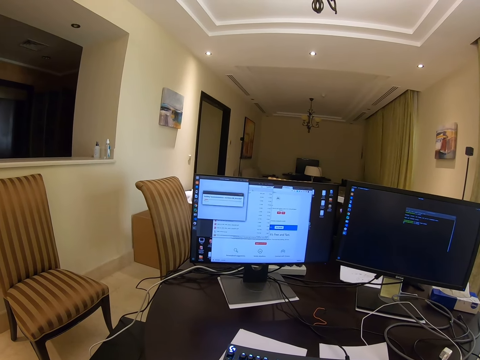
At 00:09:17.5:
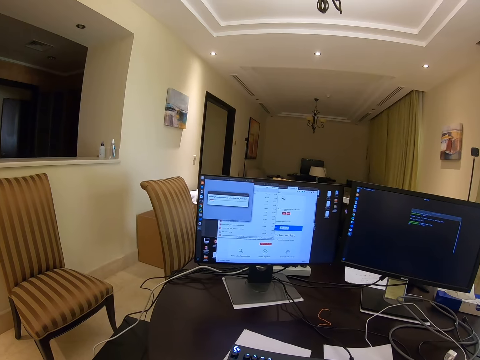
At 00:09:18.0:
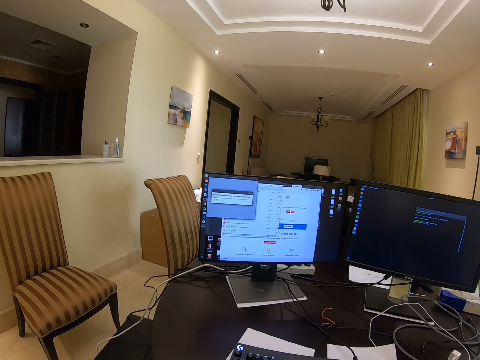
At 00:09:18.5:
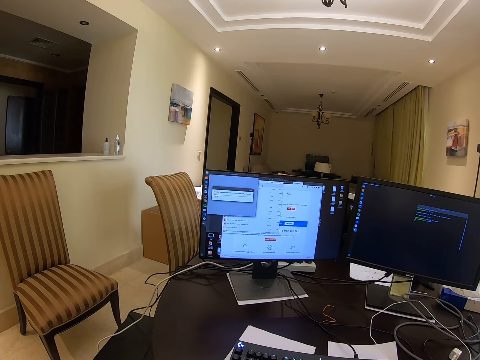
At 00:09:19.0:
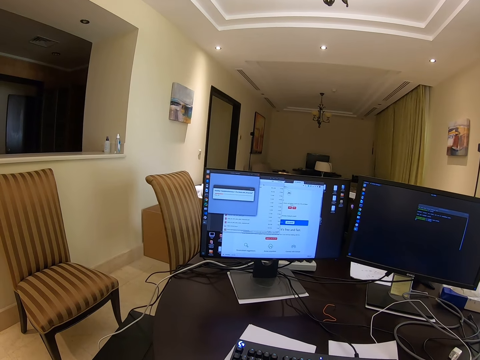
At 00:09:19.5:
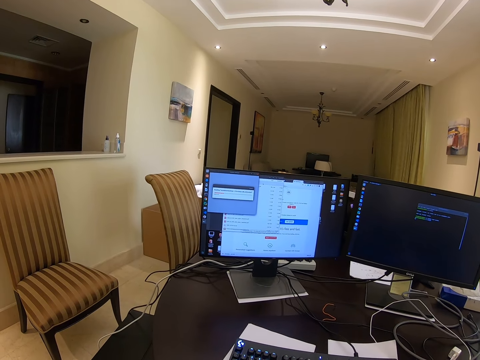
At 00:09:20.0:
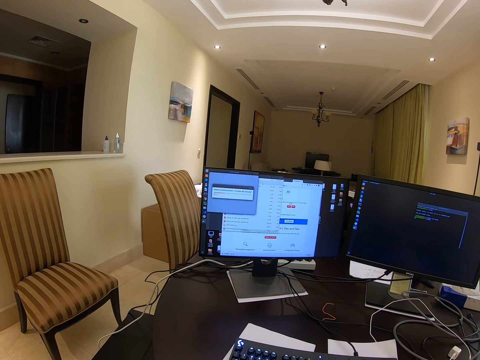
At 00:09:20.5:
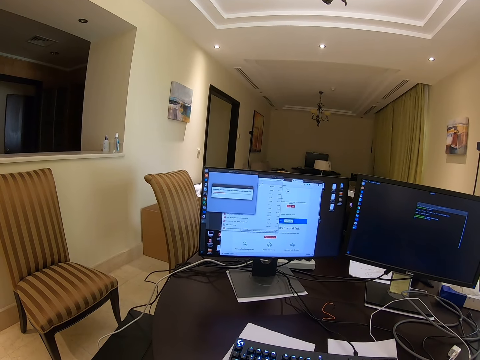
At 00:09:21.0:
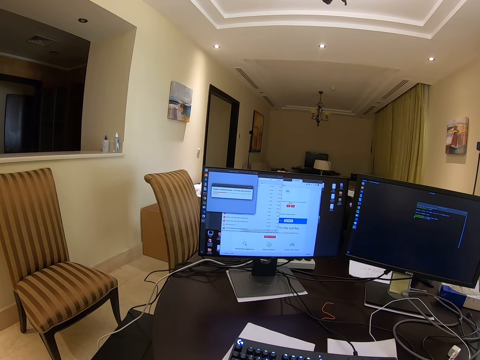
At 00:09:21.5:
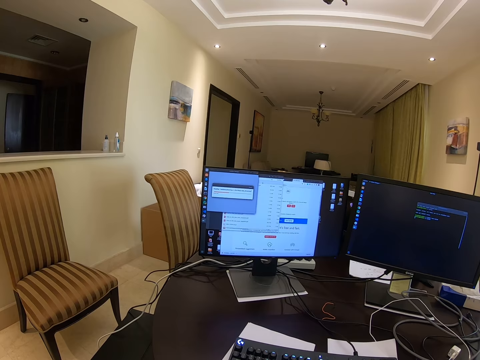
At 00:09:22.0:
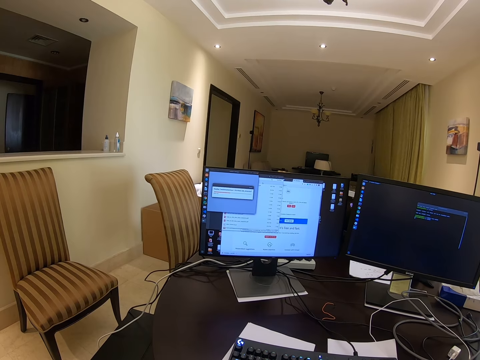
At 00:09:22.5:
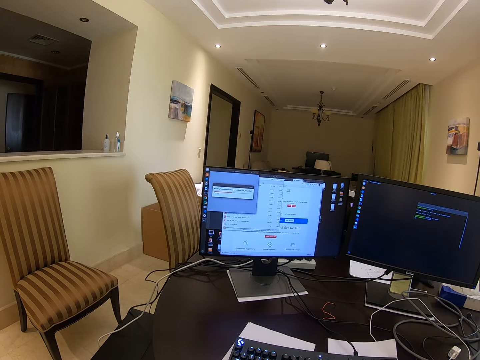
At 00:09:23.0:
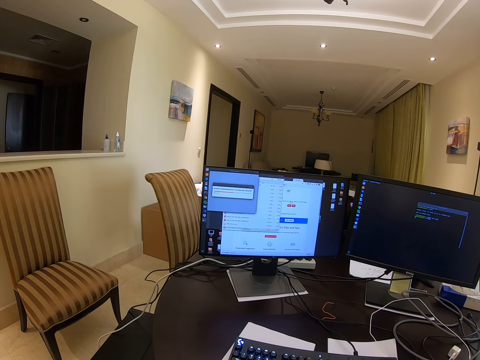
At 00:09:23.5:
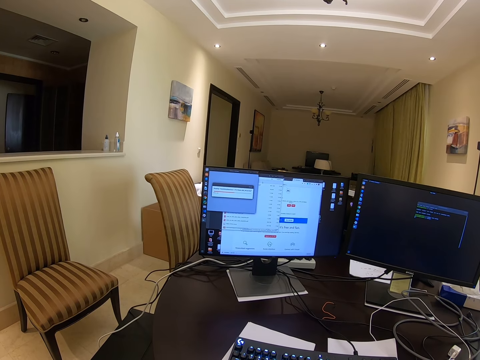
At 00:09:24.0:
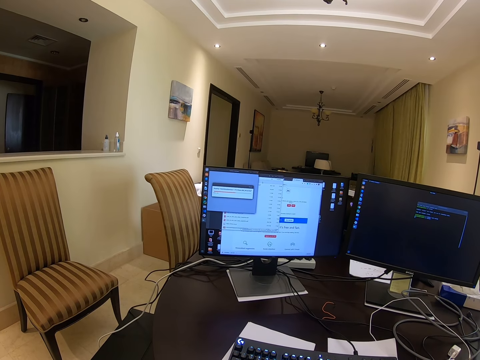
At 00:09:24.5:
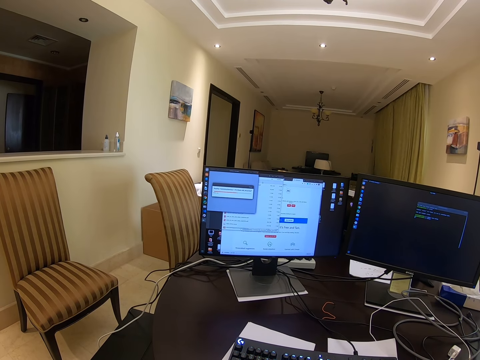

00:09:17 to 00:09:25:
The camera wearer scrolls on the desktop on the table.

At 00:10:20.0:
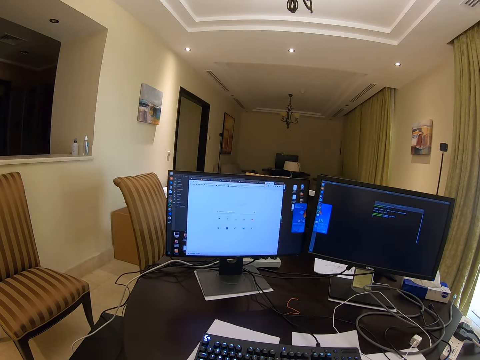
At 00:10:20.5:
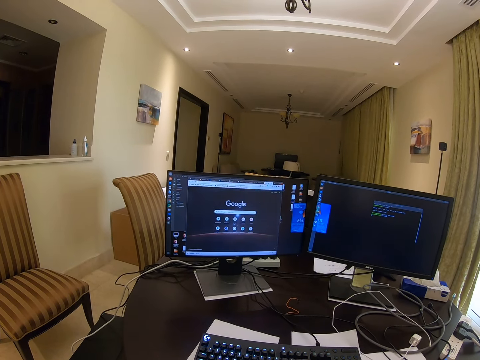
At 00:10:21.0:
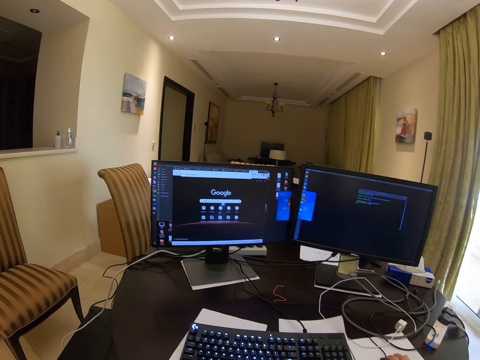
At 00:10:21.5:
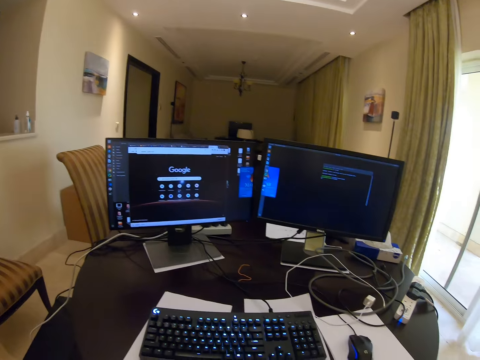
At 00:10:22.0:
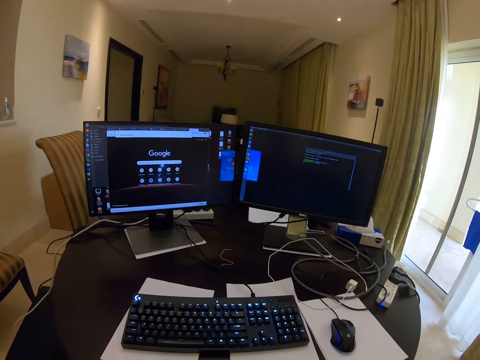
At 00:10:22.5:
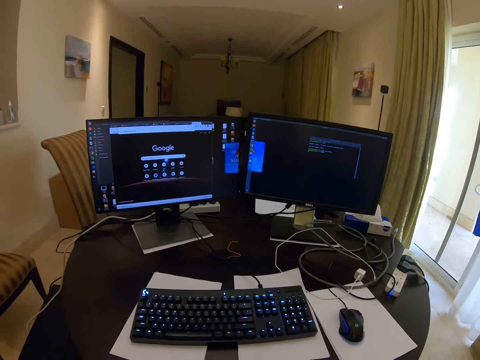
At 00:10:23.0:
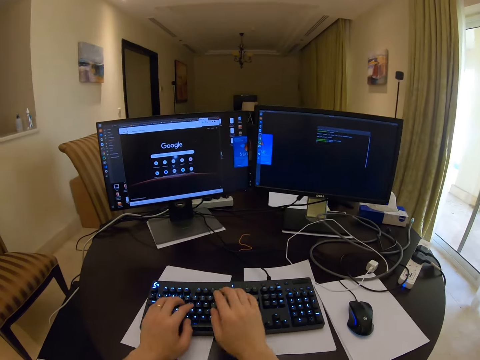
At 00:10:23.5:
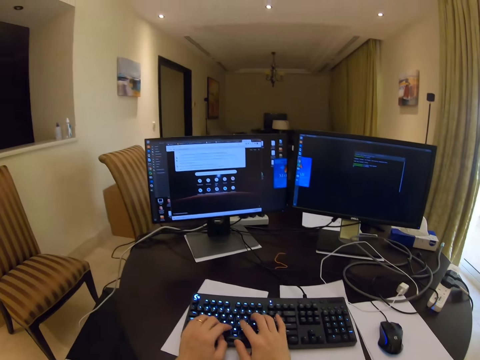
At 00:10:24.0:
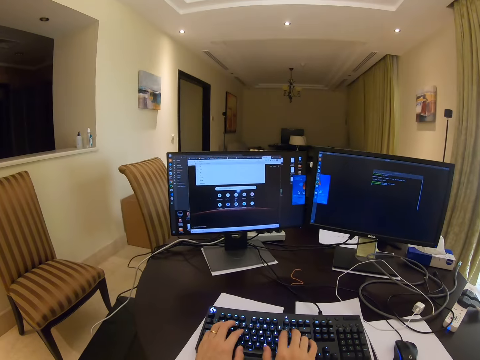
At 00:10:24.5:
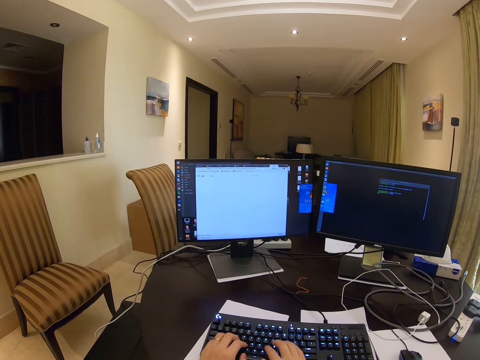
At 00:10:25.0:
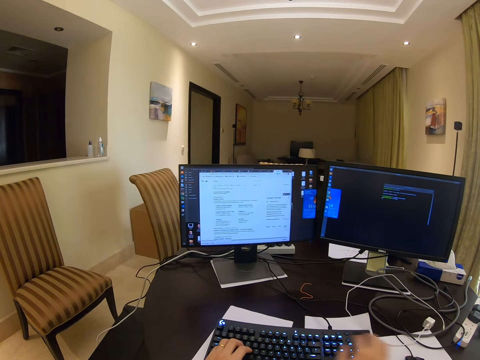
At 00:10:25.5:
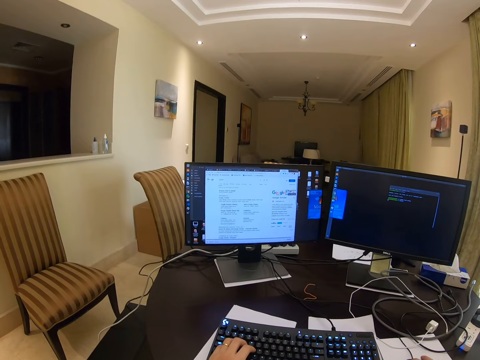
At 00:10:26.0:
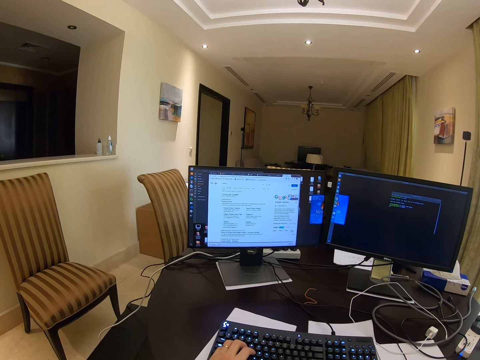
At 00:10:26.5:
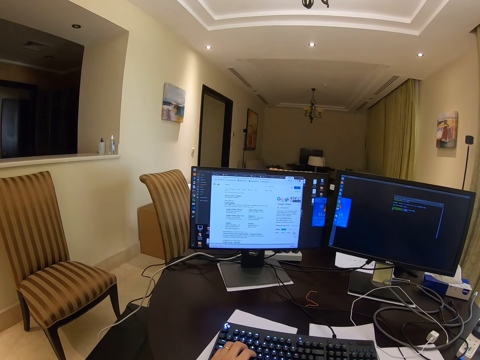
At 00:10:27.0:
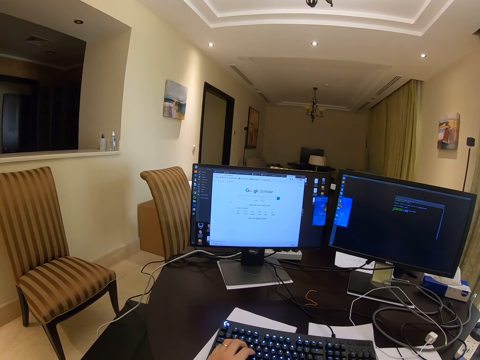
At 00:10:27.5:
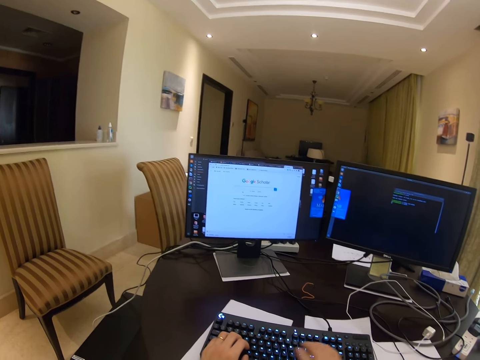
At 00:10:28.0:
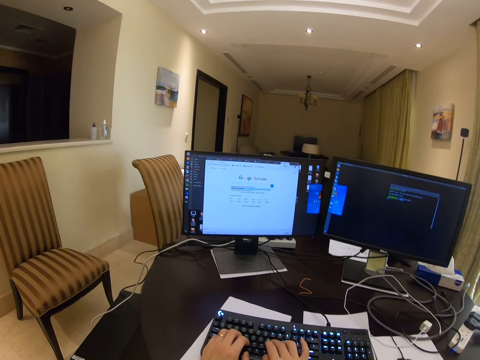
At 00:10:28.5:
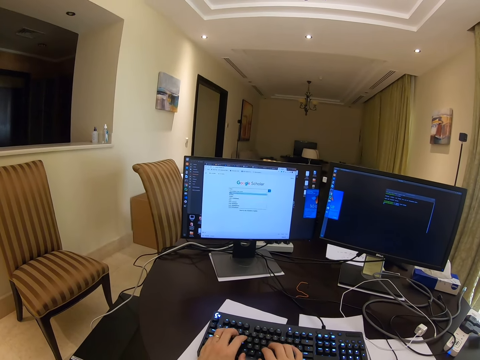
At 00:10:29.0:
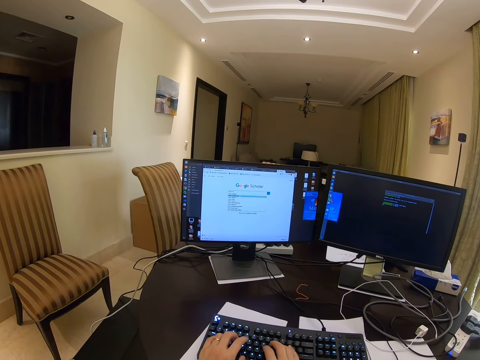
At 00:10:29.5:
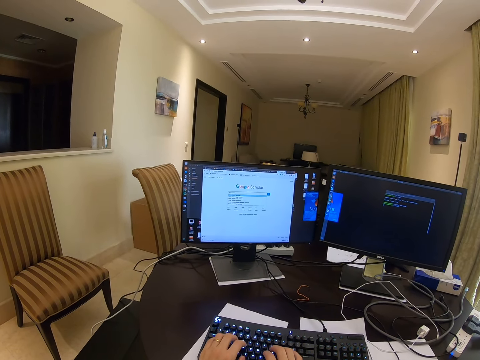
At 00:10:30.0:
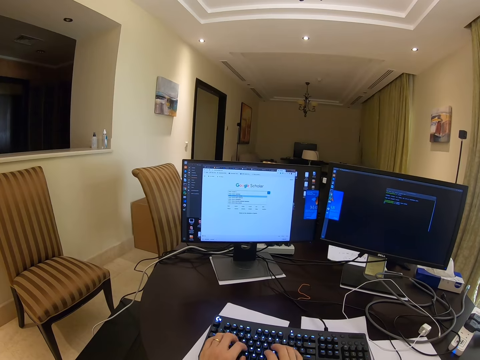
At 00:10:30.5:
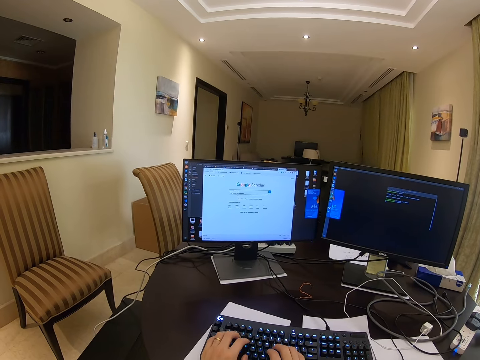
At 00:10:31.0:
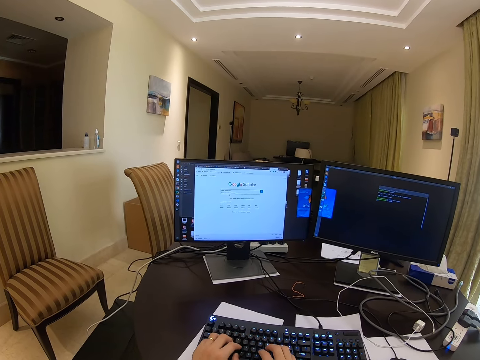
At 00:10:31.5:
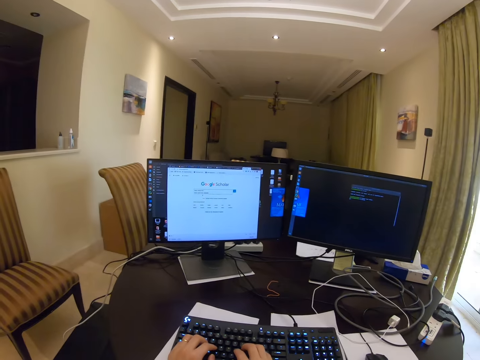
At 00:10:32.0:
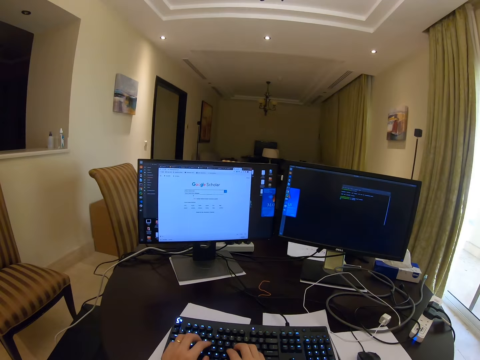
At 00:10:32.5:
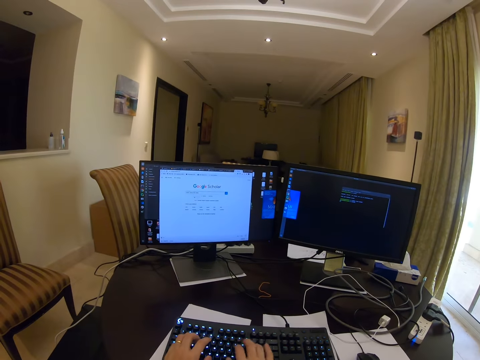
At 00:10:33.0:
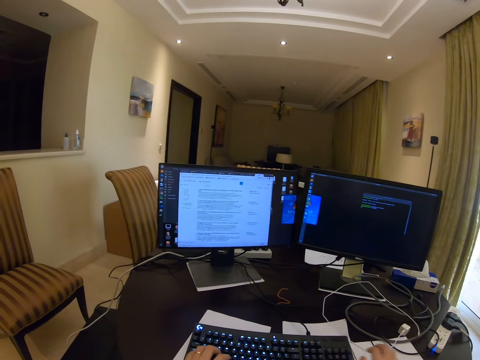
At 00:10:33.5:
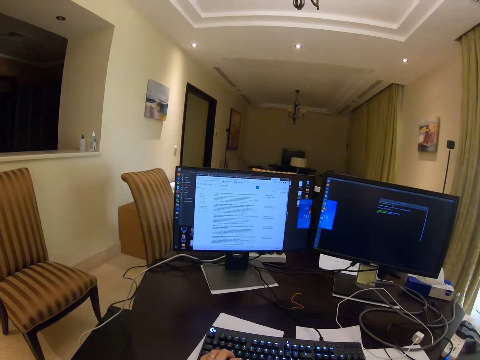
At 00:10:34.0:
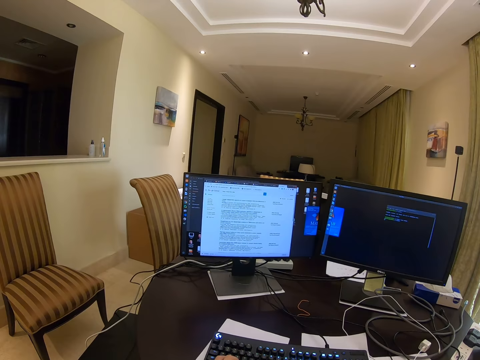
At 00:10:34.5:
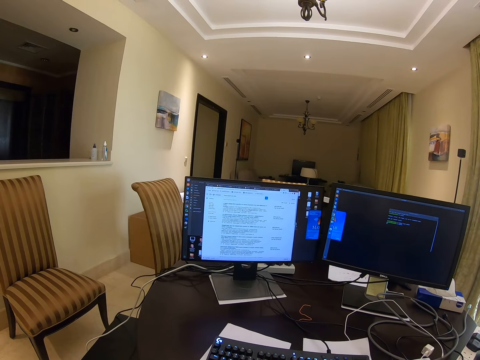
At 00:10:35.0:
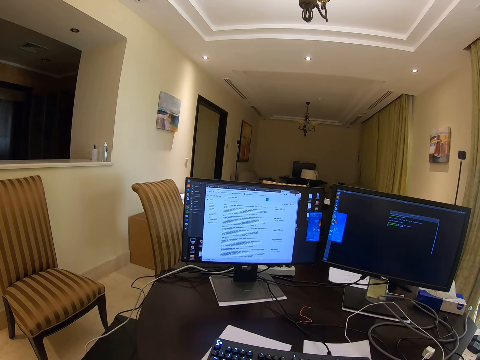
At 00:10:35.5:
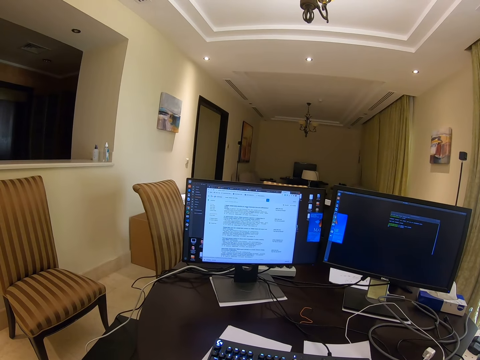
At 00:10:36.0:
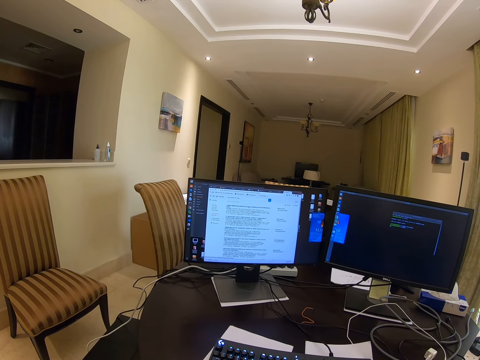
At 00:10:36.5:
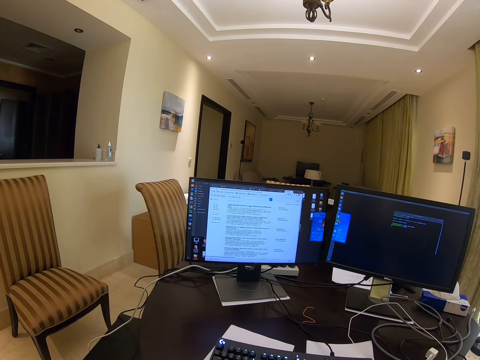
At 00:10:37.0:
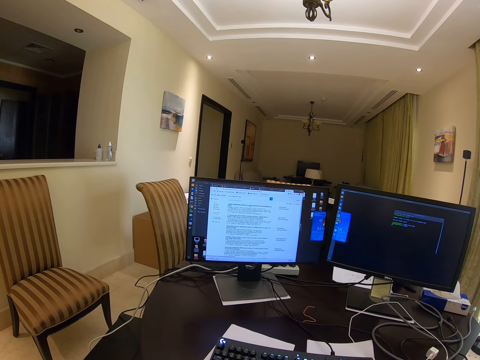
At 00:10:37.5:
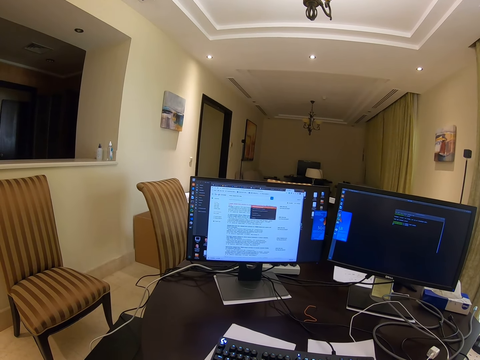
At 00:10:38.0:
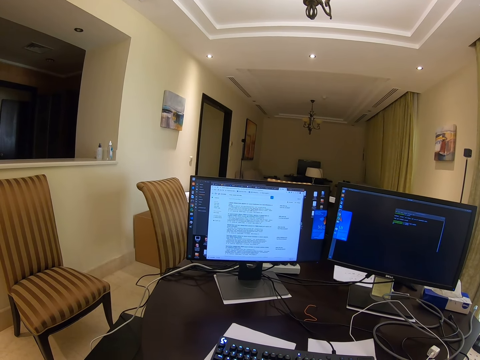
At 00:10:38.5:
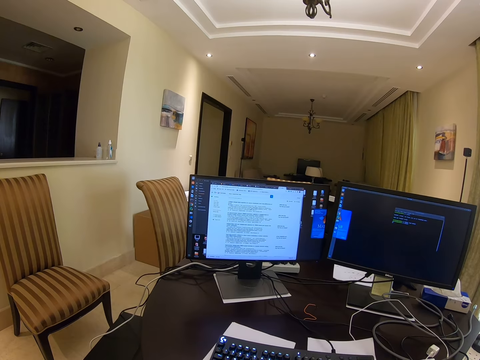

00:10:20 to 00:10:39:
The camera wearer removes a hand from the mouse. They operate a computer. They type on the keyboard. They remove a hand from the keyboard. They hold the mouse. They click on the desktop with the mouse. They operate the computer. They type on the keyboard. They remove a hand from the keyboard.
